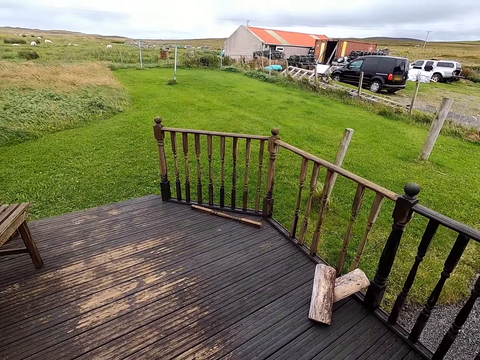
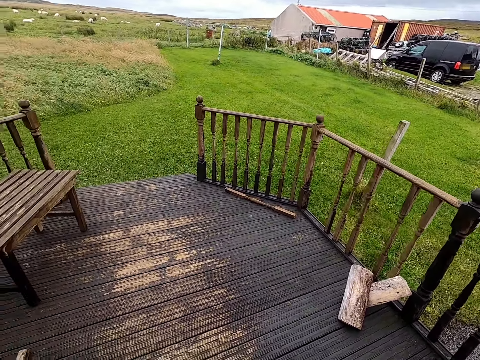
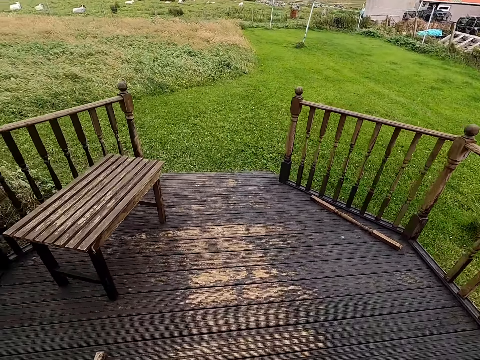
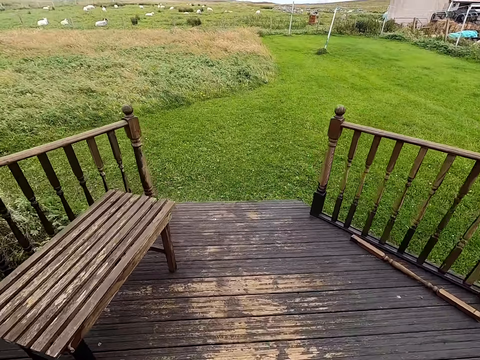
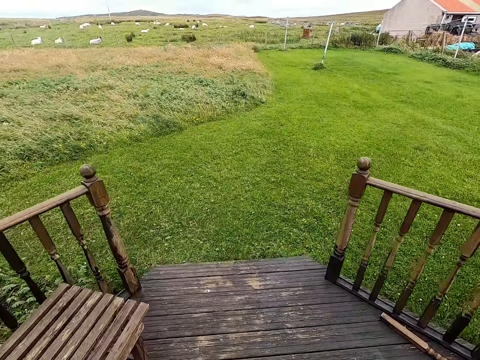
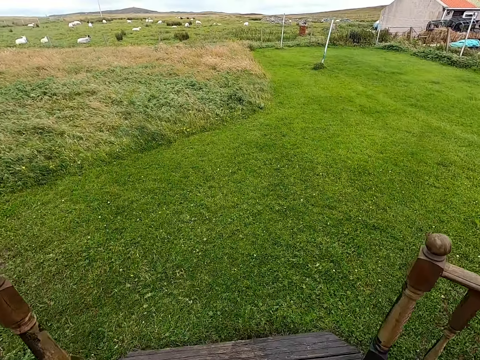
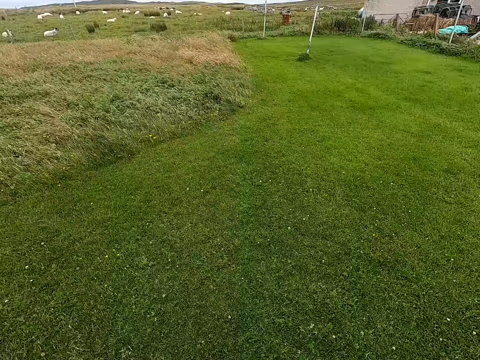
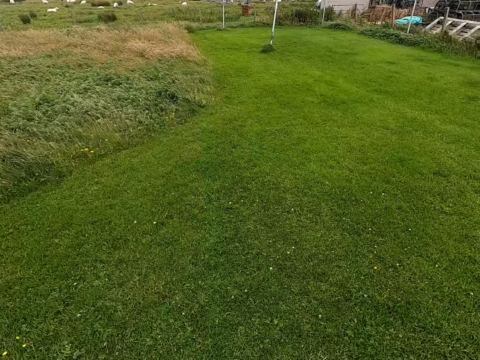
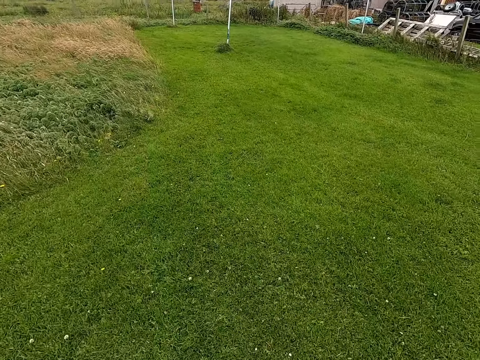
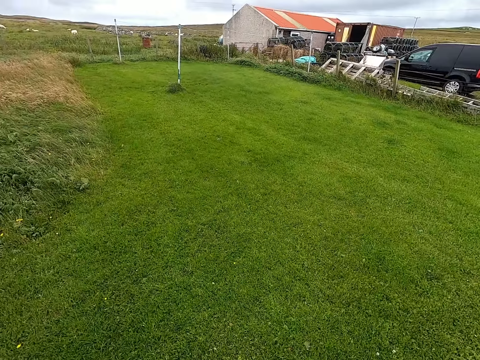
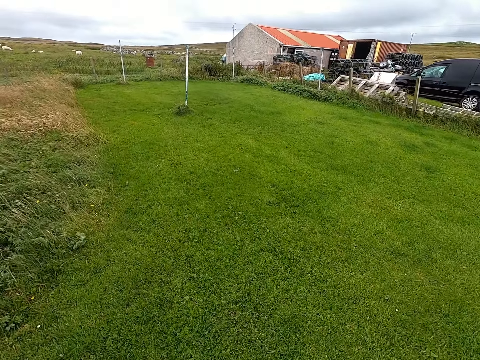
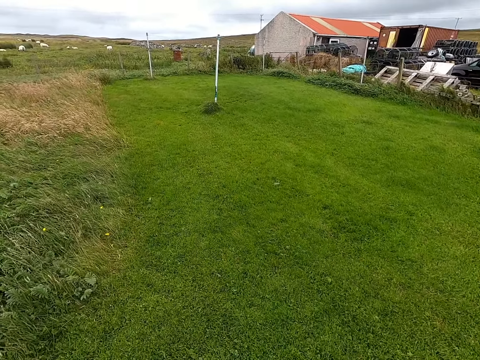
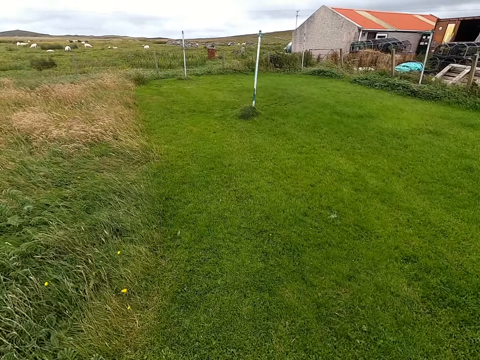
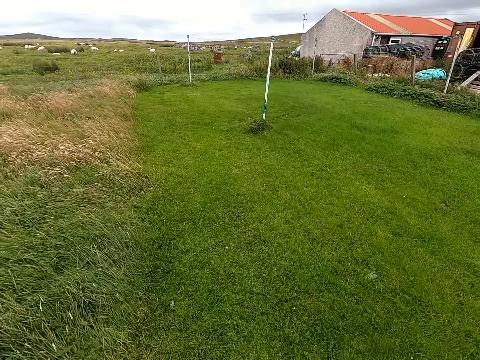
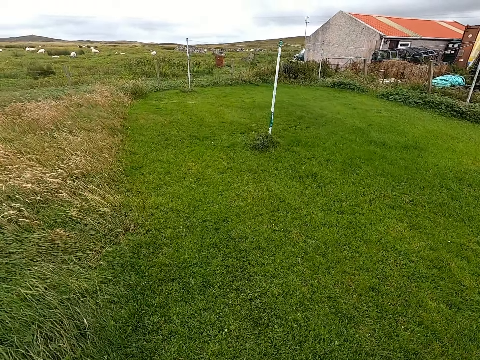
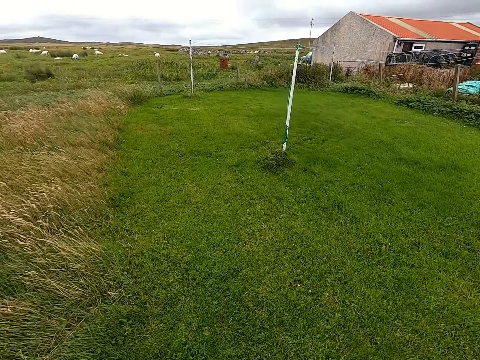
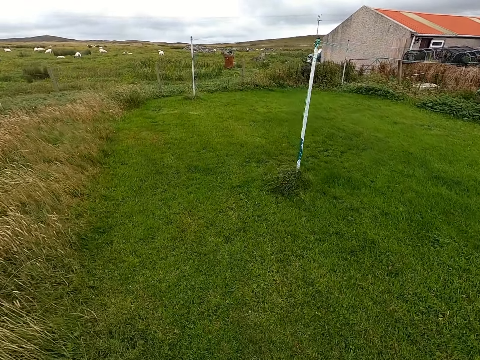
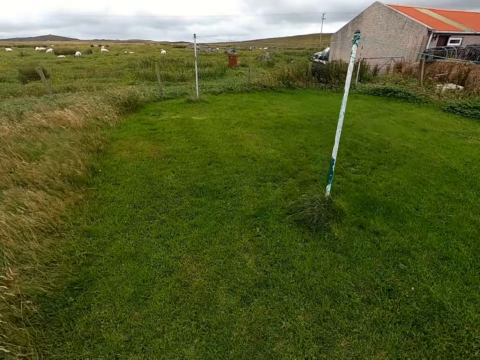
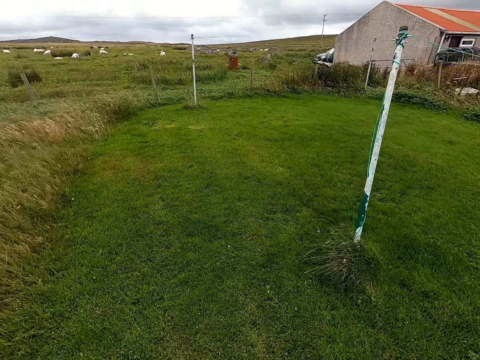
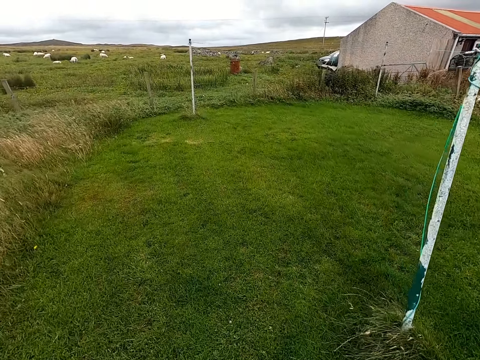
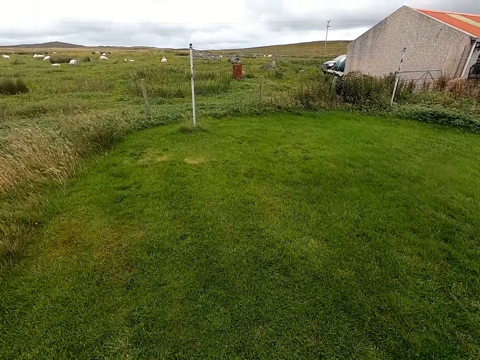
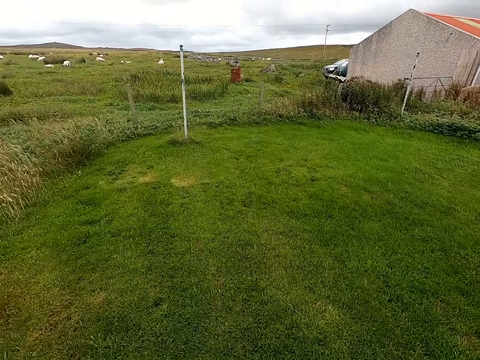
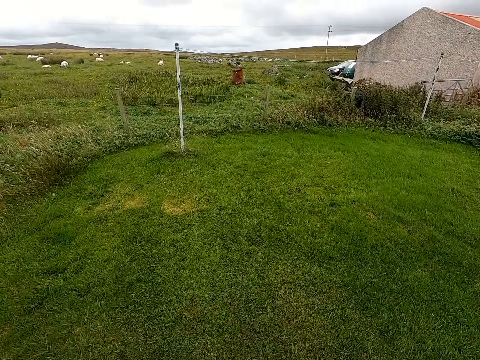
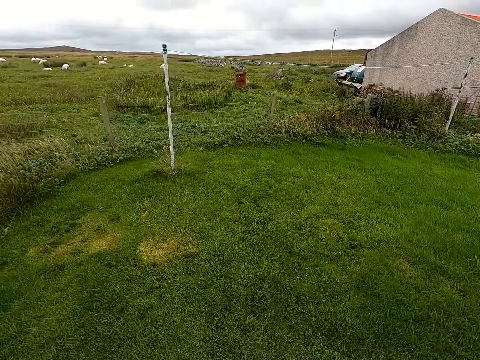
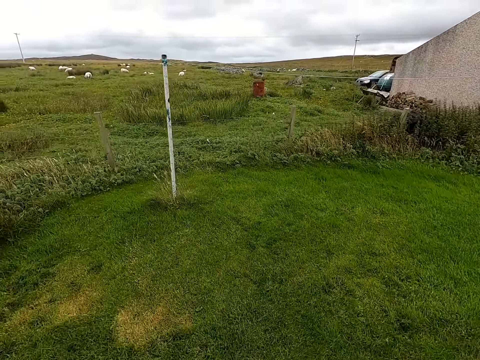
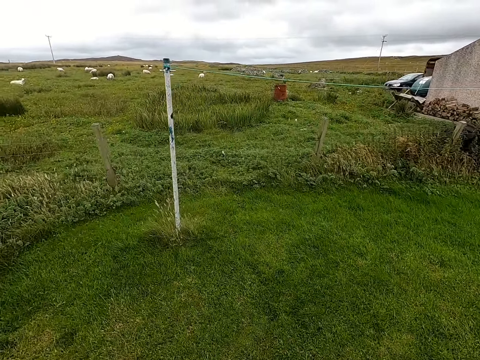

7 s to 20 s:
The camera wearer walks toward the field.

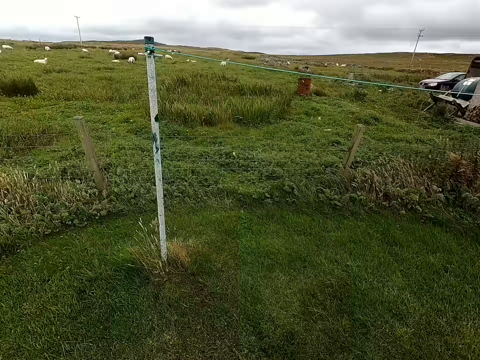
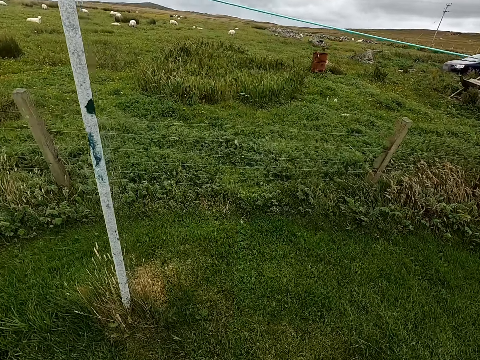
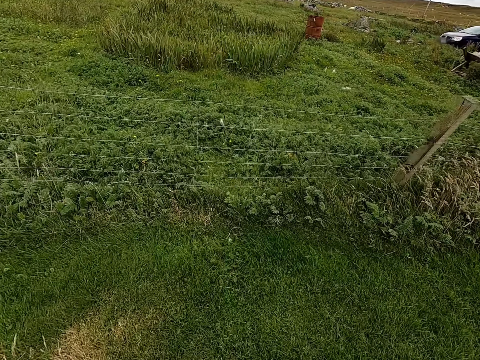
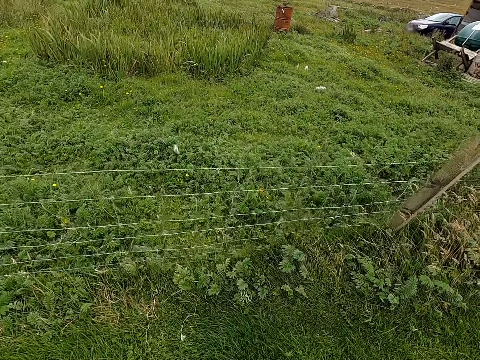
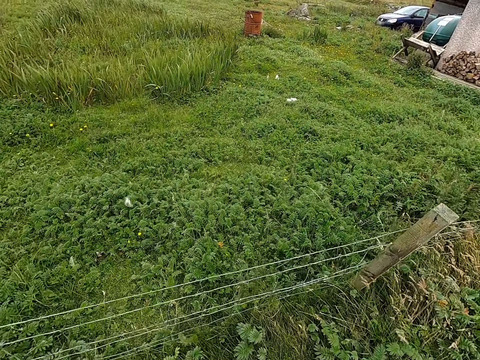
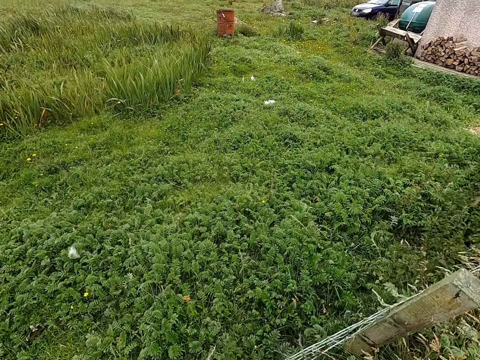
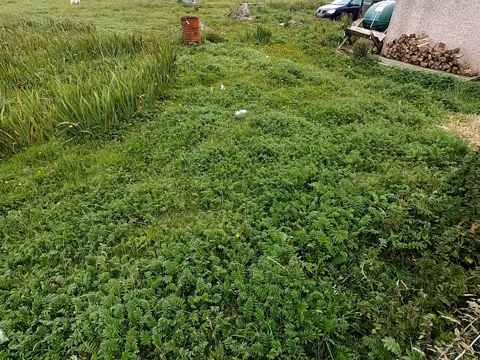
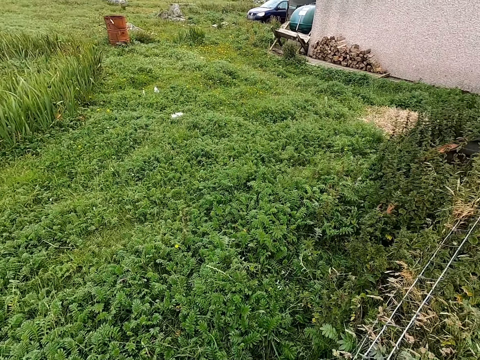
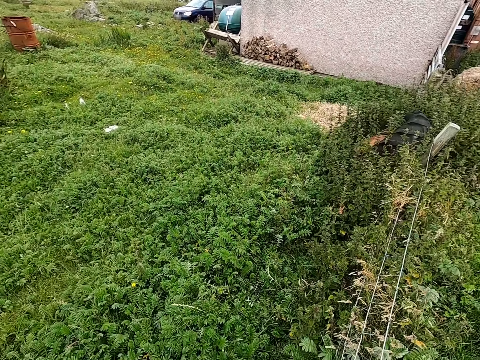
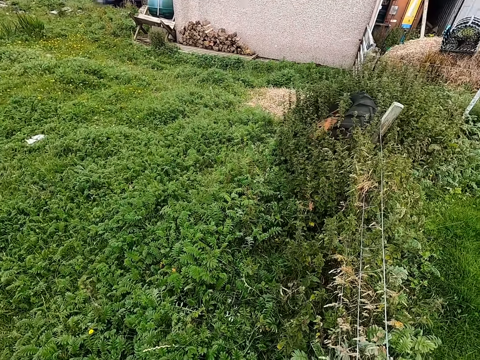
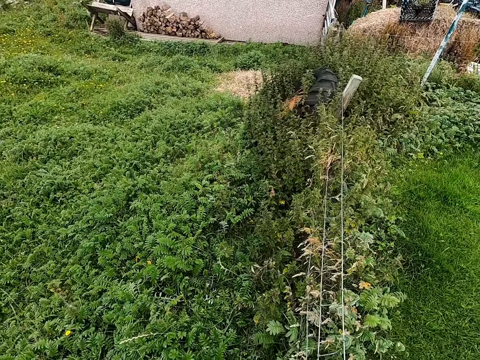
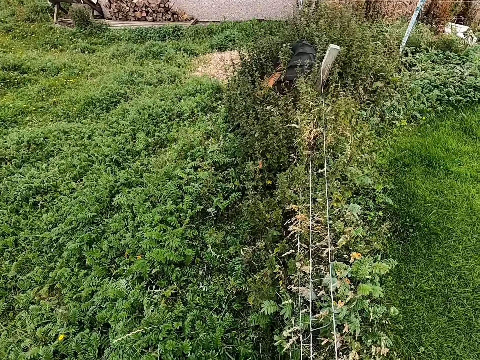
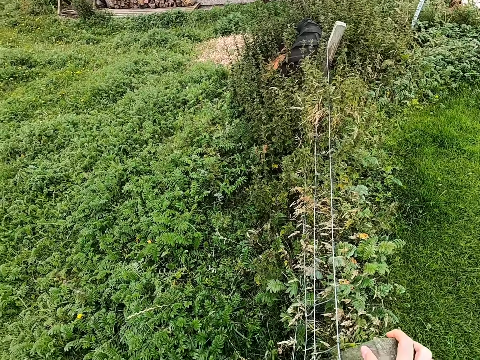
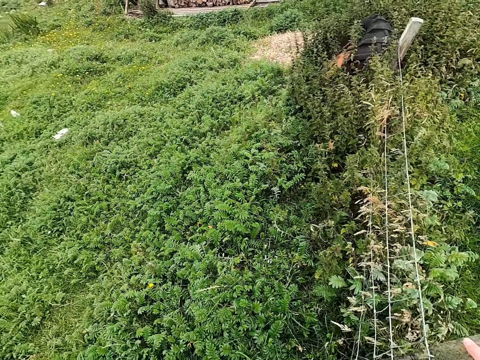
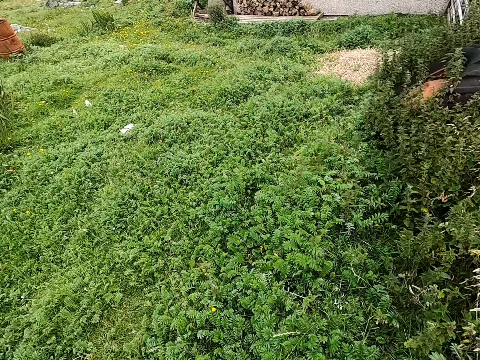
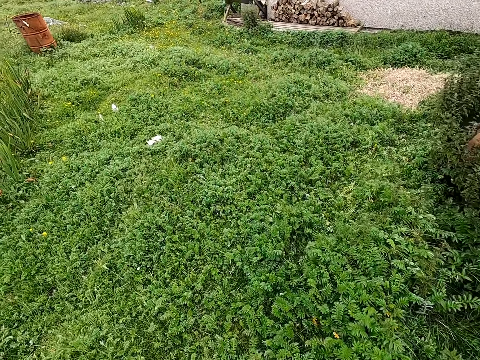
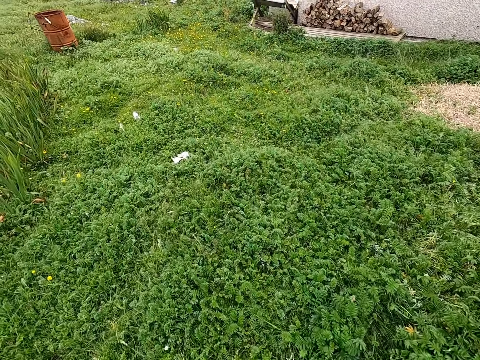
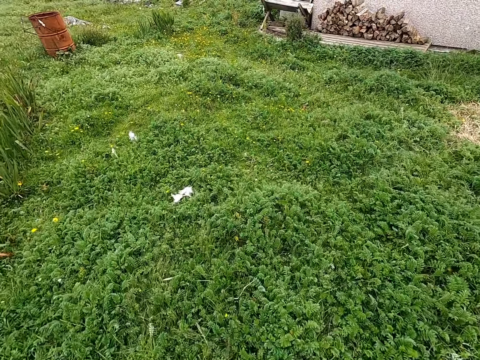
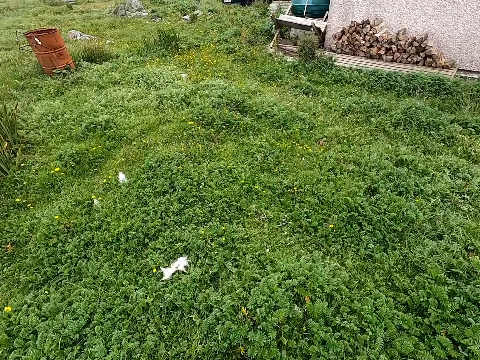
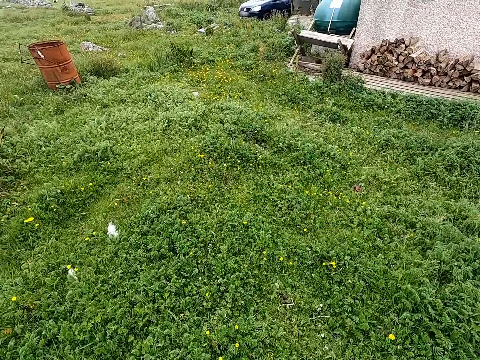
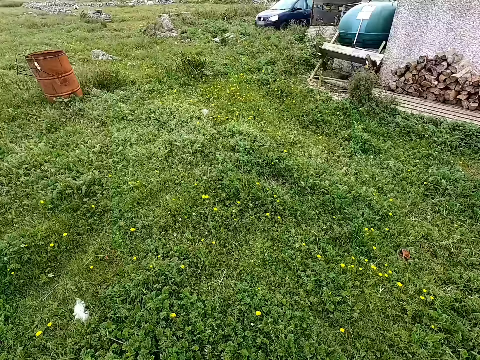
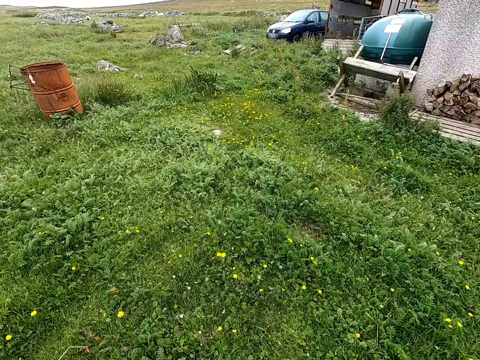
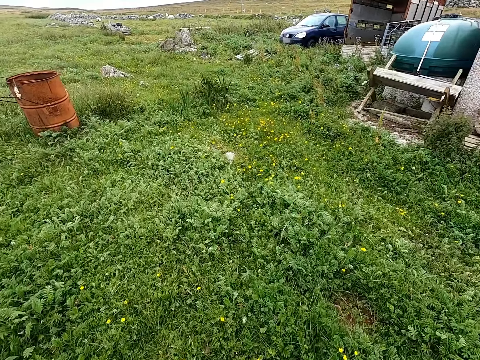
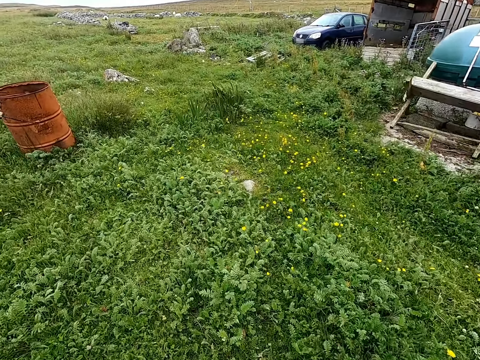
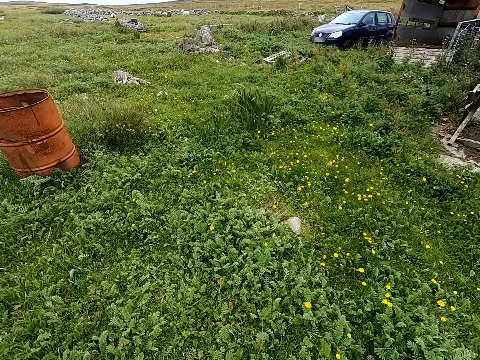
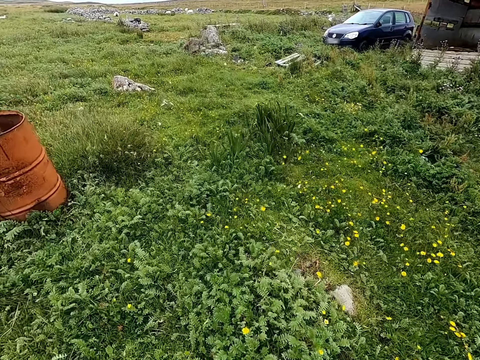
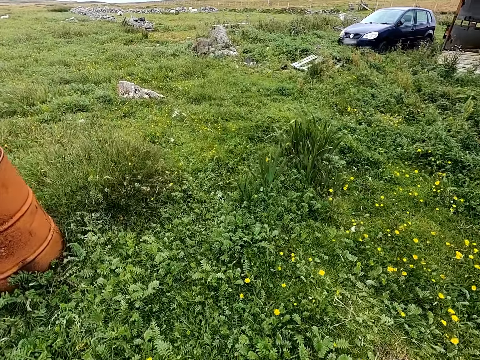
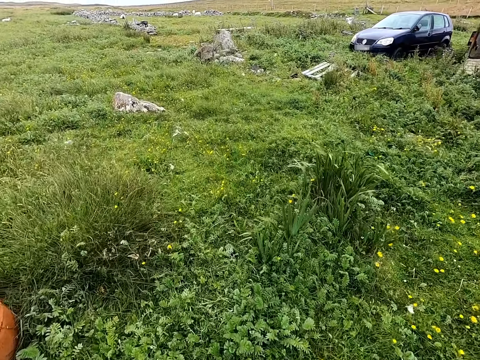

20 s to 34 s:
The camera wearer jumps over the fence. They walk across the field.
